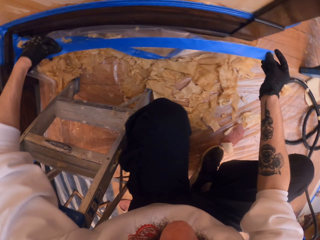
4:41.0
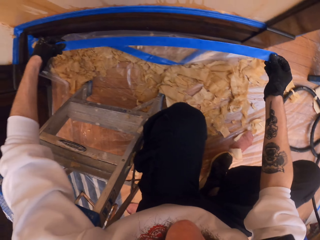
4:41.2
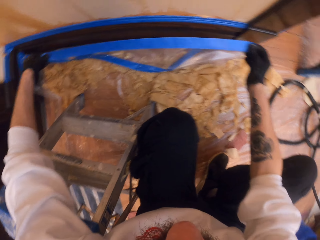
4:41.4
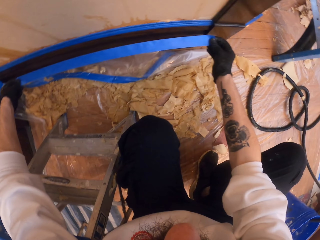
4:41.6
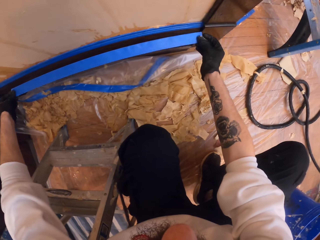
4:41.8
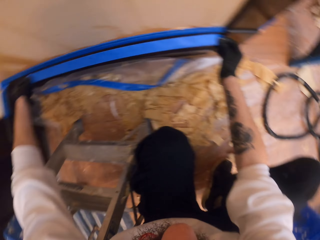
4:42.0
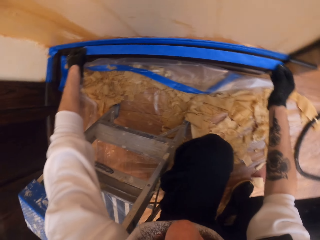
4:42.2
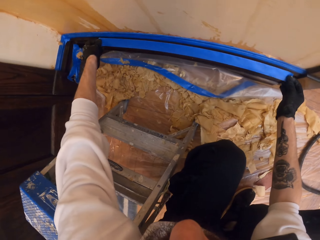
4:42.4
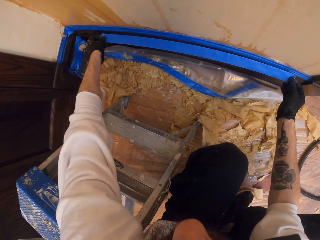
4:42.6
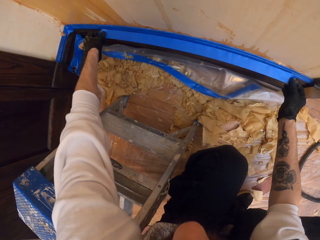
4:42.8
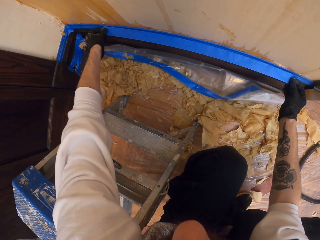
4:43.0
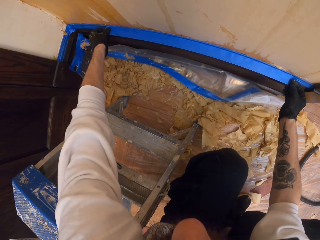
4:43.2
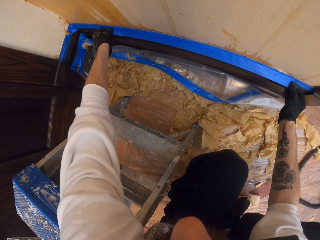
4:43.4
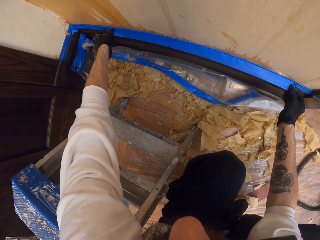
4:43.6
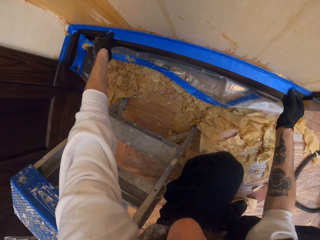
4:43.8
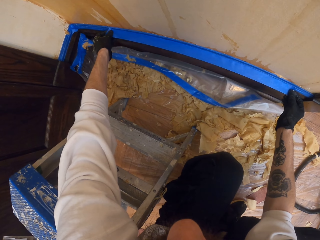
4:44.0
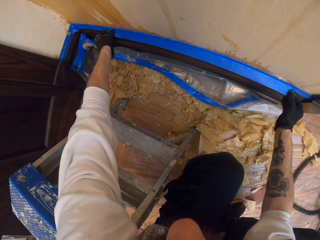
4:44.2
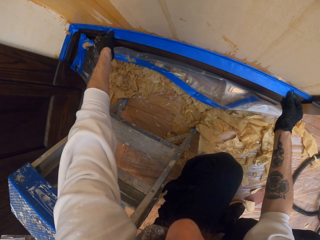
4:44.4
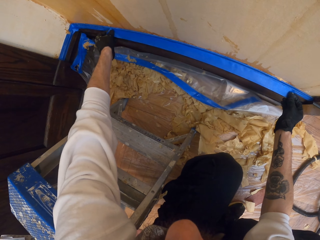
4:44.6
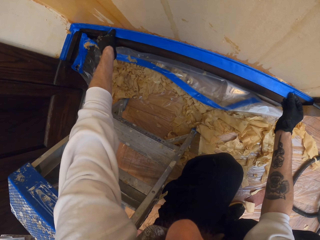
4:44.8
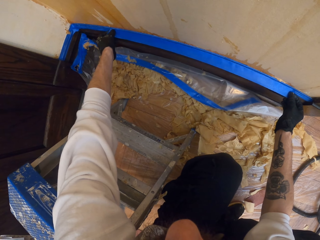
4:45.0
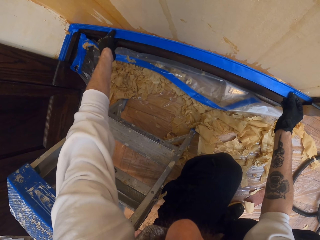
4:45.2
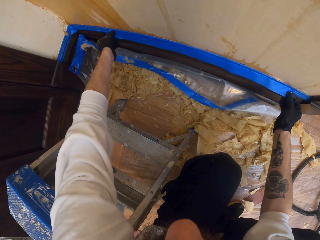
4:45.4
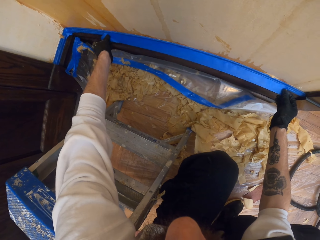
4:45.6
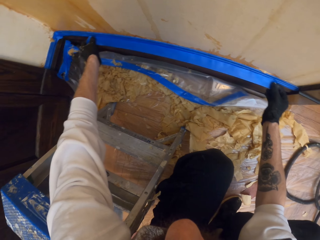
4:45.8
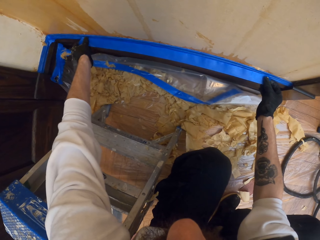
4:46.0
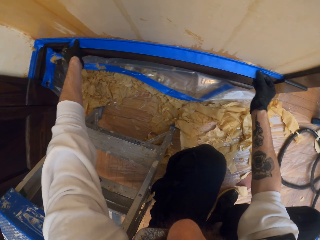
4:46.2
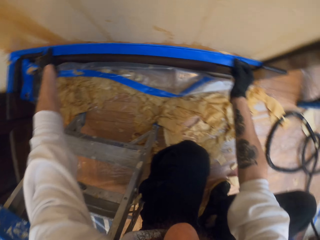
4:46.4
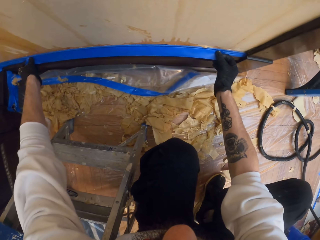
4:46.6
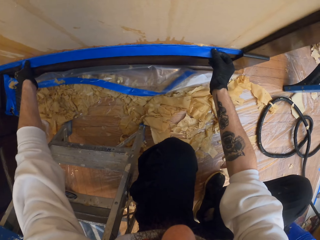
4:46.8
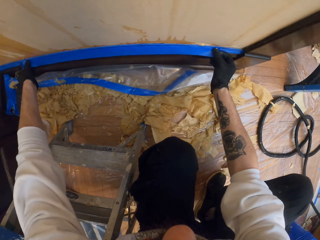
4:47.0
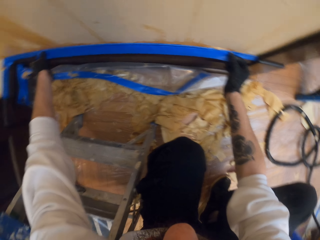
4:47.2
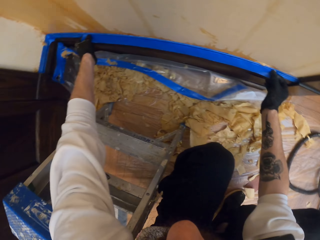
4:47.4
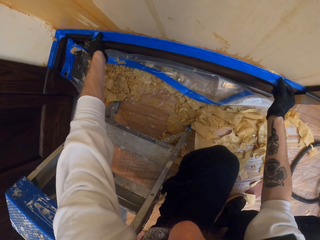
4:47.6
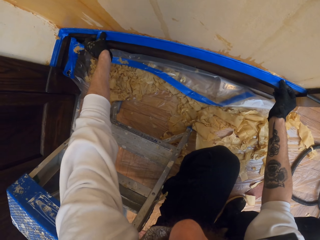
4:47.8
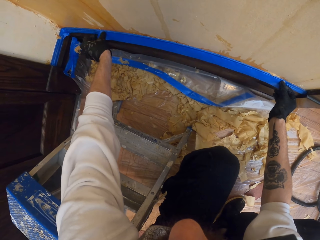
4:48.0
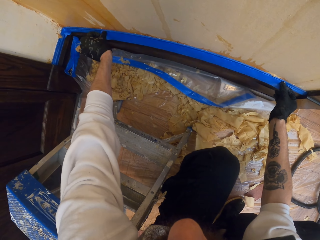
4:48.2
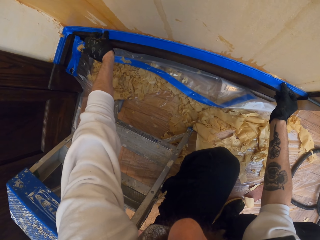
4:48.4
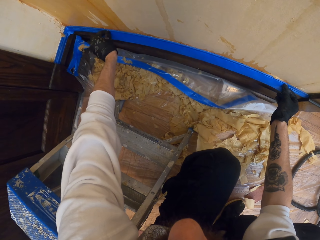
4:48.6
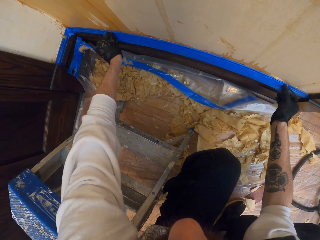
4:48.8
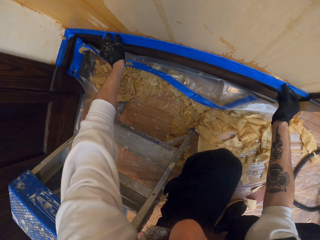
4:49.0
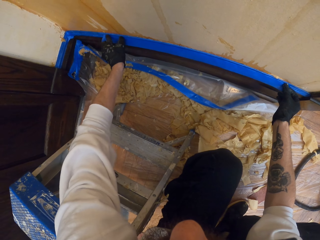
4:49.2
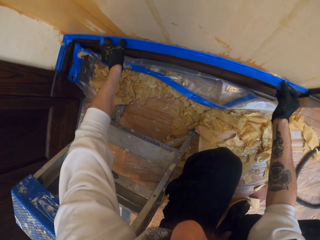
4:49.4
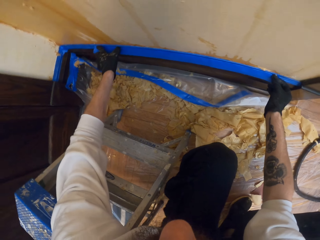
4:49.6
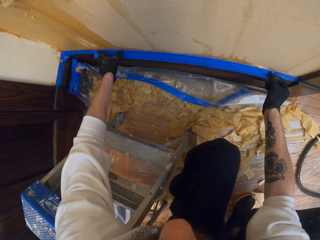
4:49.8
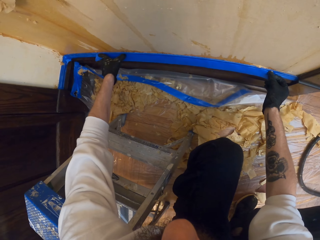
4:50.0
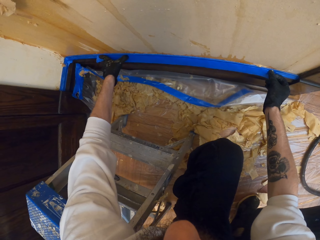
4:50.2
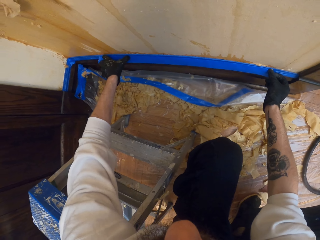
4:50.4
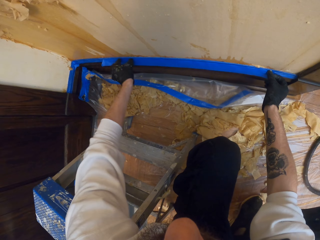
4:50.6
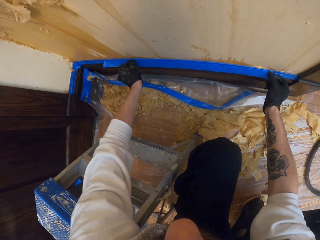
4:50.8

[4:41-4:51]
The camera wearer bends down.

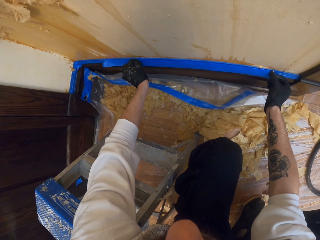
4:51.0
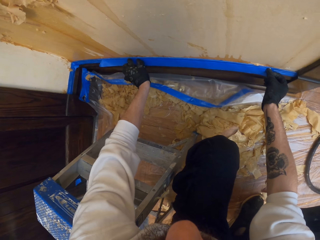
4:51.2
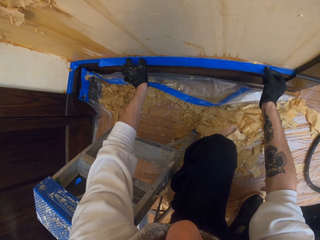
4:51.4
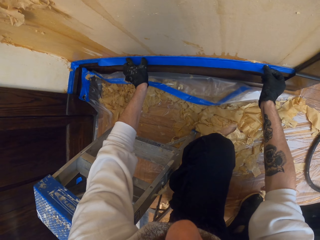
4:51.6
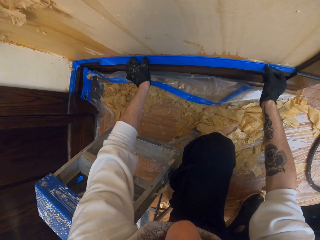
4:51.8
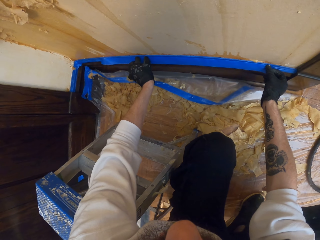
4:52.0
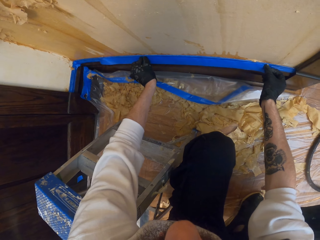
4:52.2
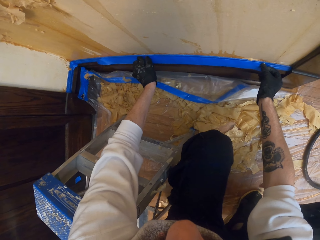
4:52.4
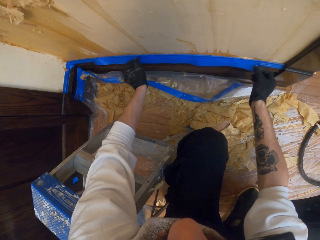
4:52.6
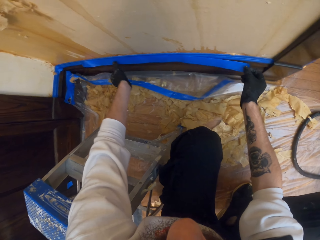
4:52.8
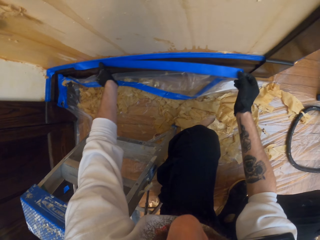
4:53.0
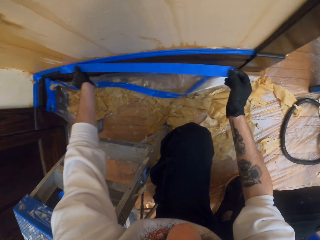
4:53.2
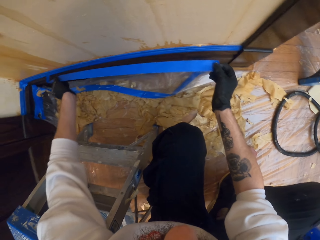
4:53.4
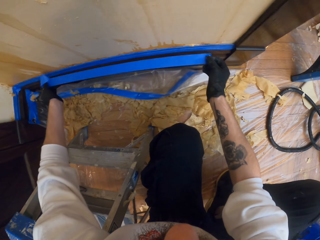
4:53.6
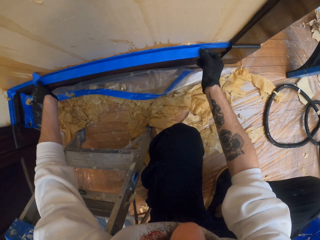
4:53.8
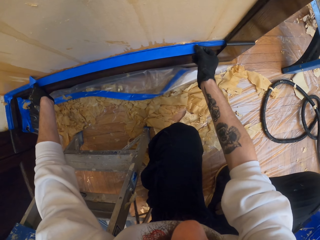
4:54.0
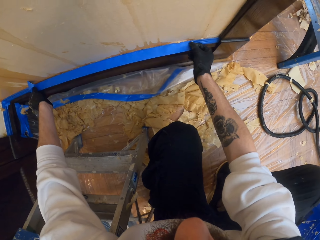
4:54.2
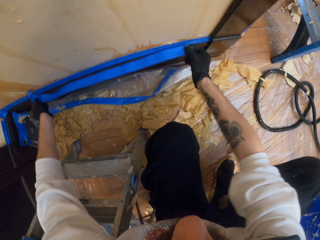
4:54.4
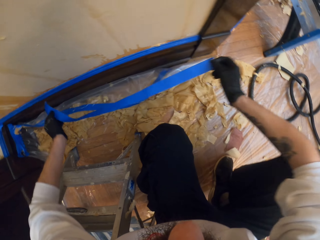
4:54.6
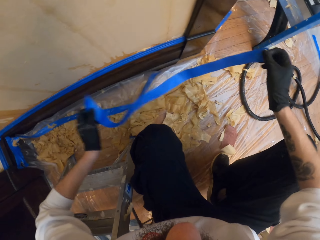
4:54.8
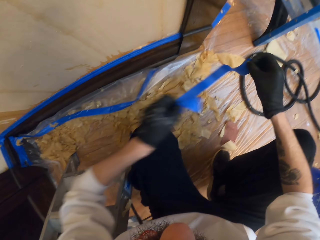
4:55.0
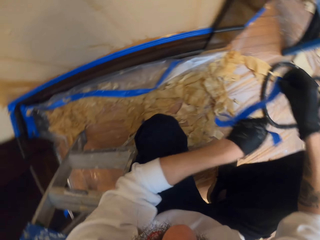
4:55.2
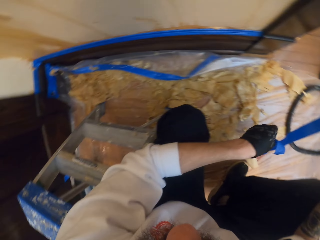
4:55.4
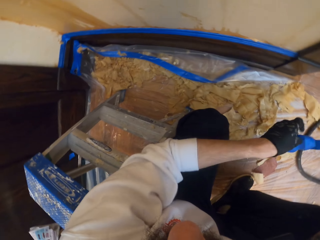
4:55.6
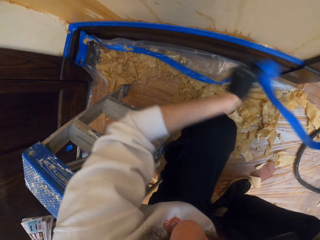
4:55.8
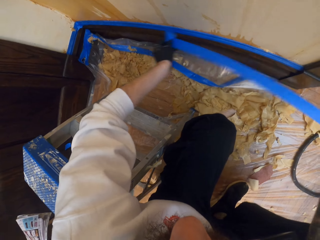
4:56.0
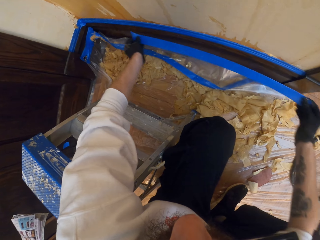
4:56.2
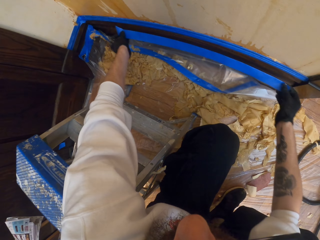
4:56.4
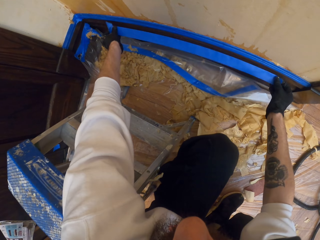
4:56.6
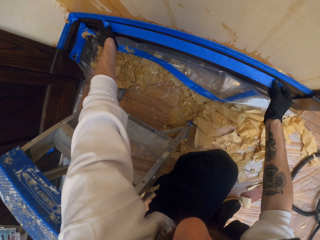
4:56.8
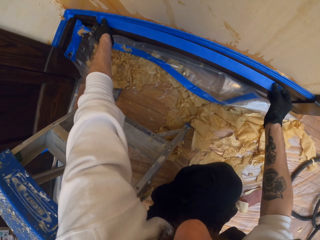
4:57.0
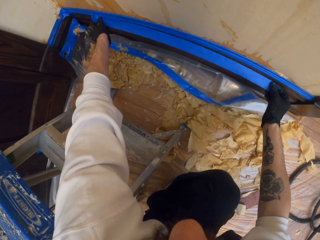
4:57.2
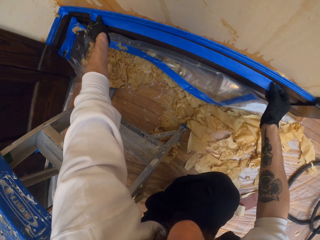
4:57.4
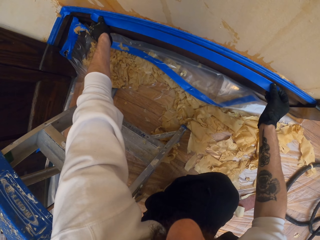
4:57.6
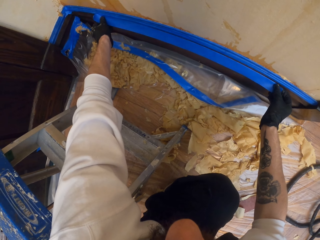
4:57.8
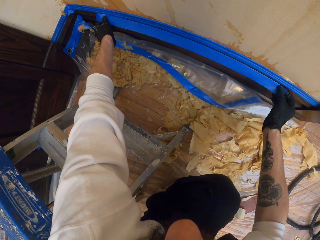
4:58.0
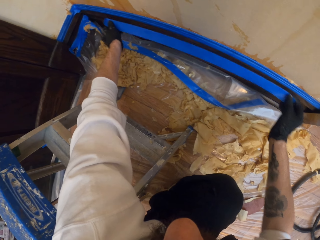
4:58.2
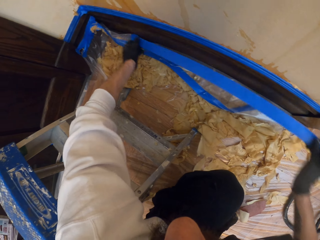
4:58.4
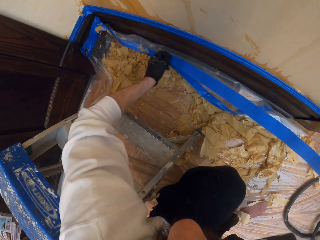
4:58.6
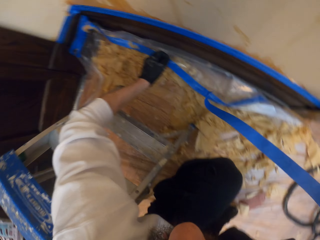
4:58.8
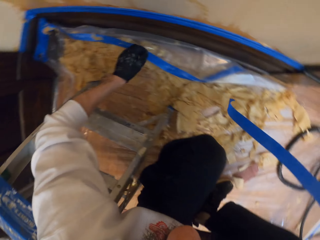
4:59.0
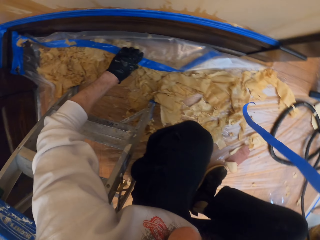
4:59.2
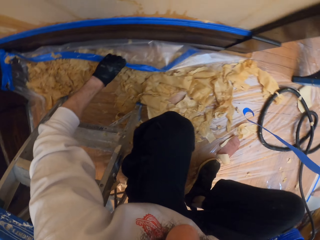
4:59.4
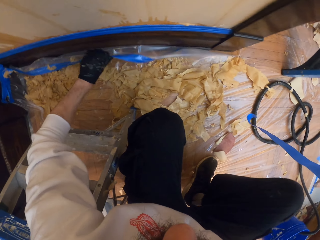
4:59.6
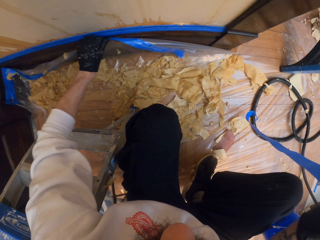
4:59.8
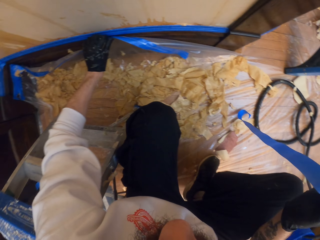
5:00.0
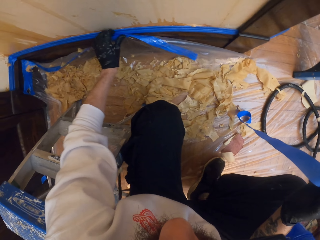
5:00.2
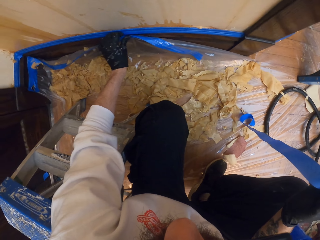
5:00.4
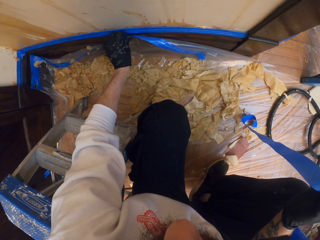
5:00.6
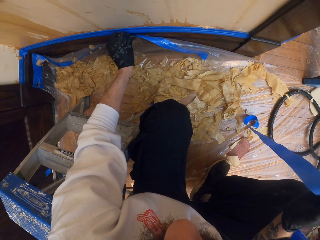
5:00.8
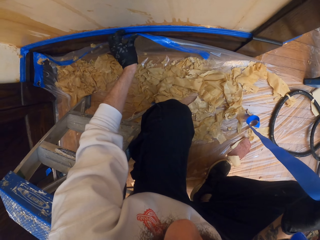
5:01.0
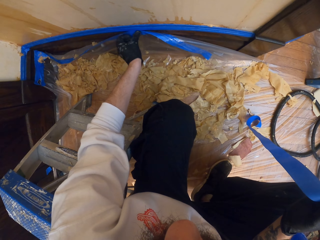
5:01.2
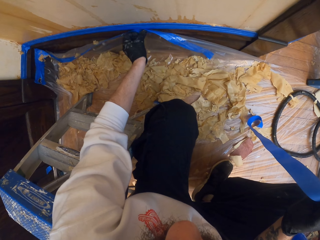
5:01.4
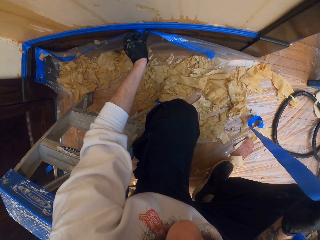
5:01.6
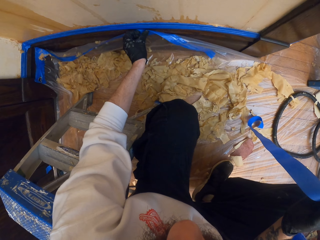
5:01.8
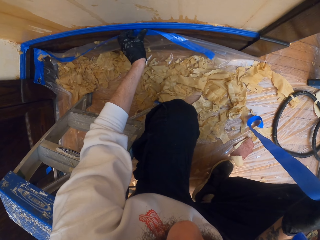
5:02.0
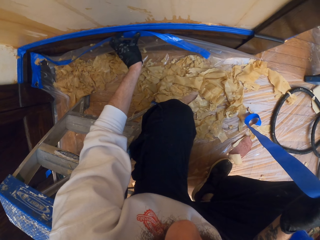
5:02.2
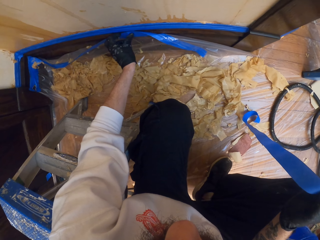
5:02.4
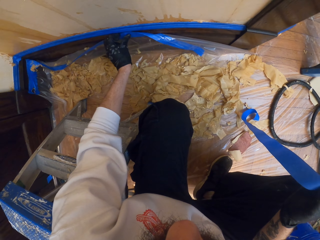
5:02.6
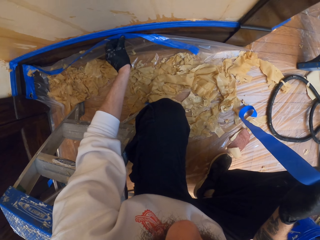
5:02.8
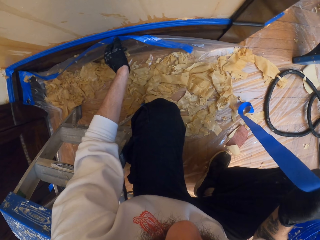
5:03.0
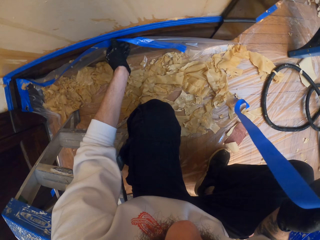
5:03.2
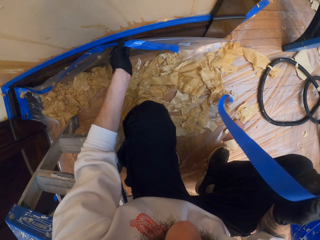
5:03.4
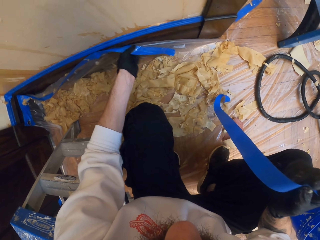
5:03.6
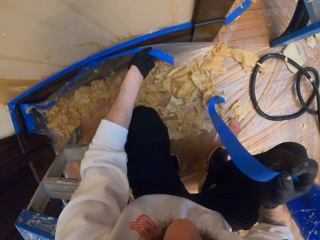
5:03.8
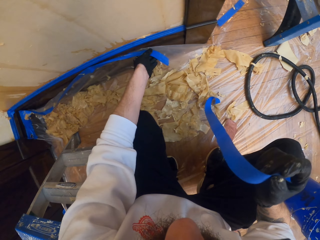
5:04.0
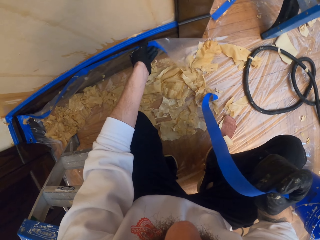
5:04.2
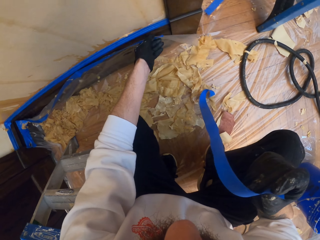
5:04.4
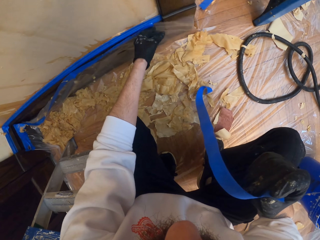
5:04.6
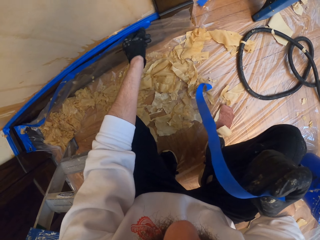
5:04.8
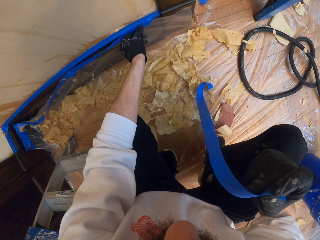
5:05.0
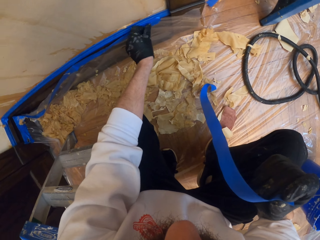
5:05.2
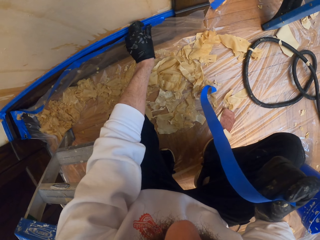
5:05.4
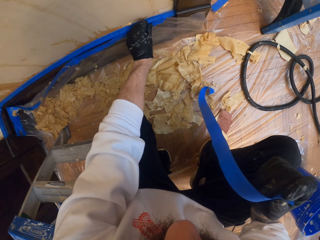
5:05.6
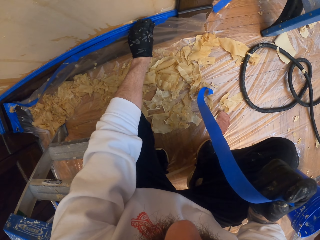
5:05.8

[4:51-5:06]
The camera wearer removes the masking tape from the wall. They hold the masking tape against the wall. They remove the masking tape from the wall. They stick the polythene paper on the wall using the masking tape.
